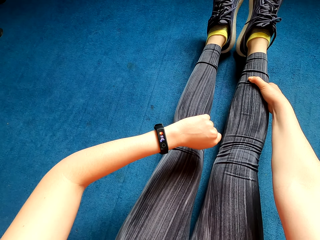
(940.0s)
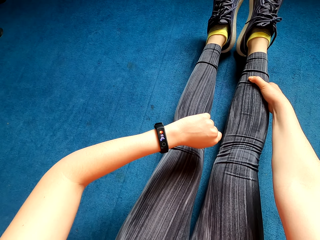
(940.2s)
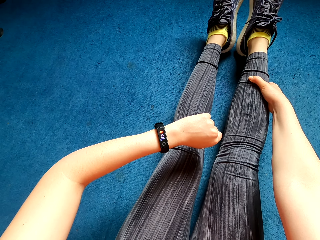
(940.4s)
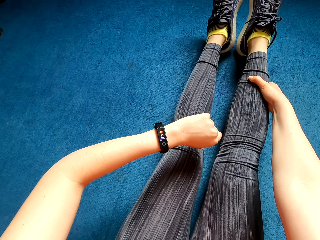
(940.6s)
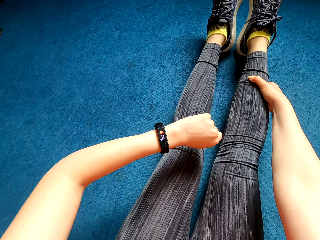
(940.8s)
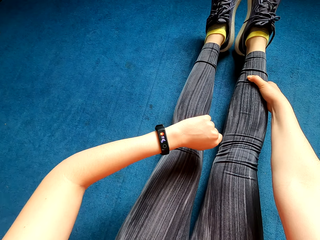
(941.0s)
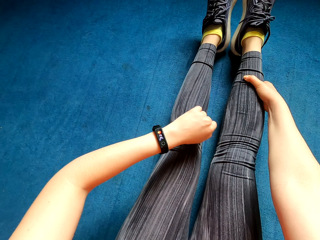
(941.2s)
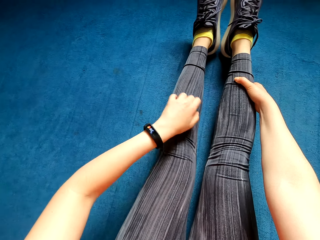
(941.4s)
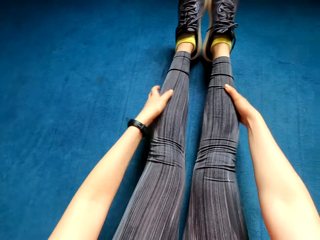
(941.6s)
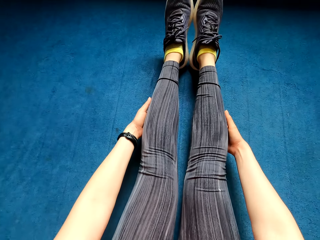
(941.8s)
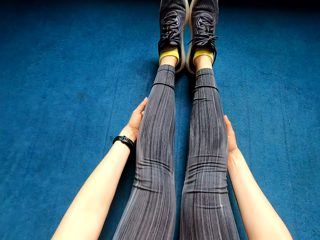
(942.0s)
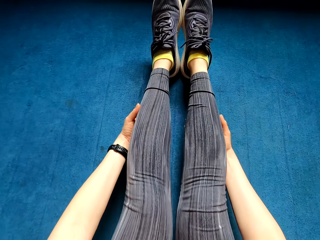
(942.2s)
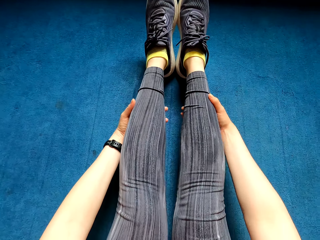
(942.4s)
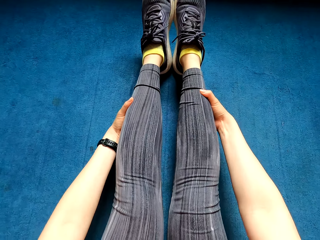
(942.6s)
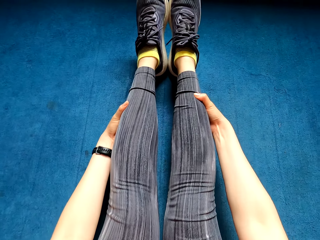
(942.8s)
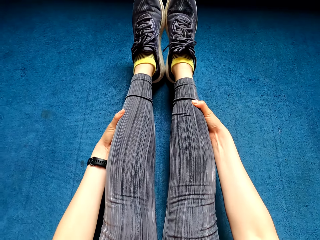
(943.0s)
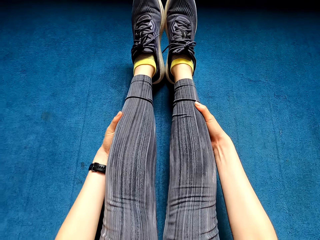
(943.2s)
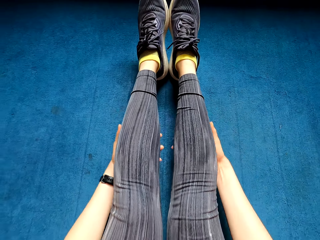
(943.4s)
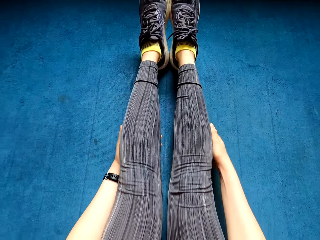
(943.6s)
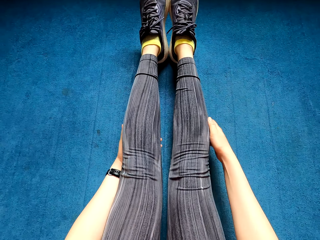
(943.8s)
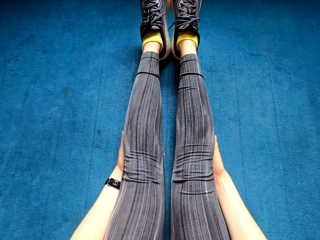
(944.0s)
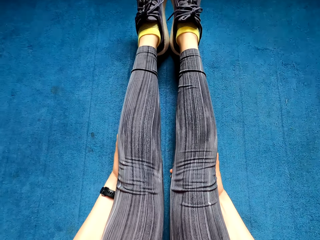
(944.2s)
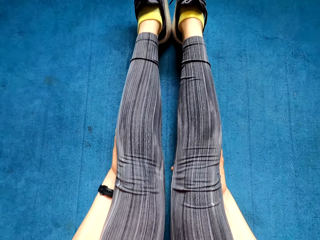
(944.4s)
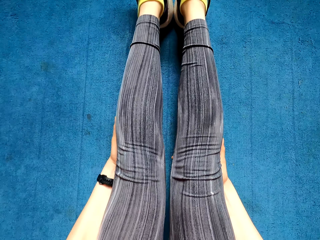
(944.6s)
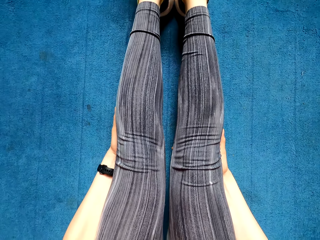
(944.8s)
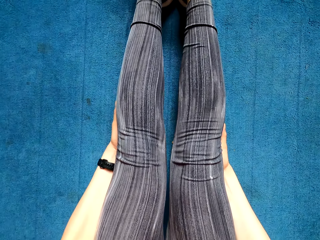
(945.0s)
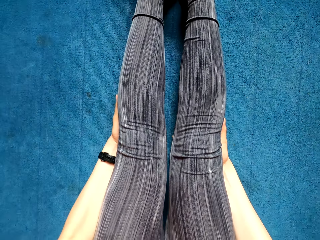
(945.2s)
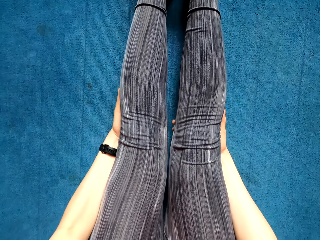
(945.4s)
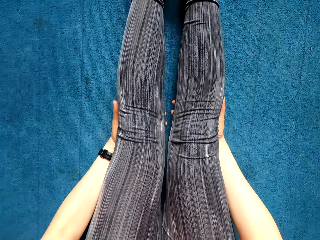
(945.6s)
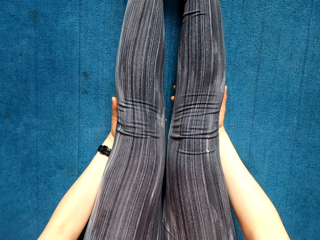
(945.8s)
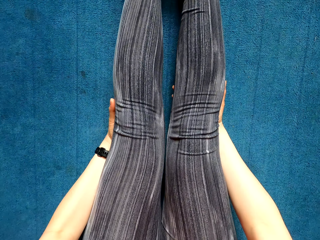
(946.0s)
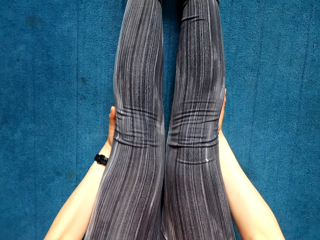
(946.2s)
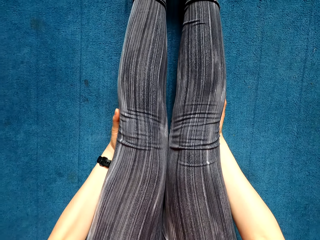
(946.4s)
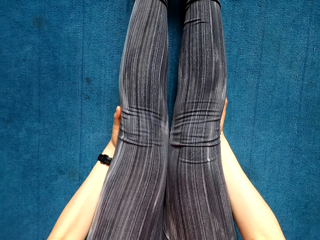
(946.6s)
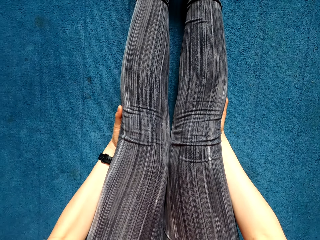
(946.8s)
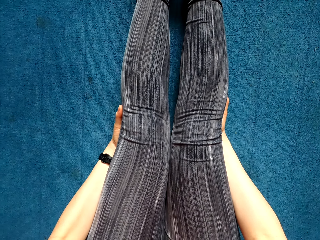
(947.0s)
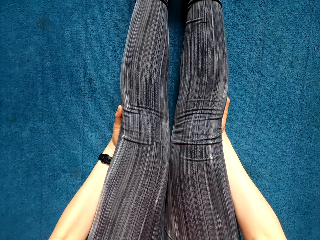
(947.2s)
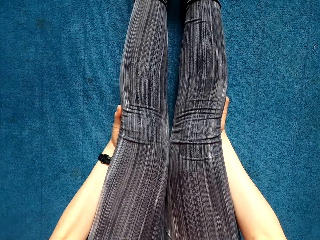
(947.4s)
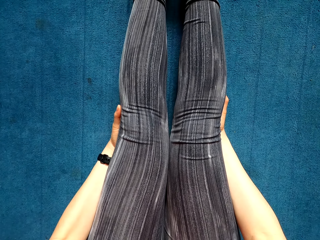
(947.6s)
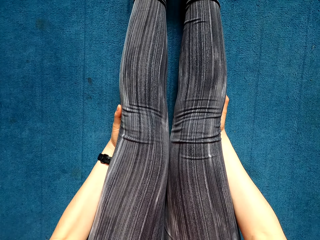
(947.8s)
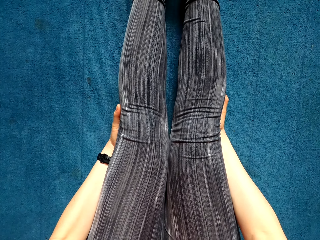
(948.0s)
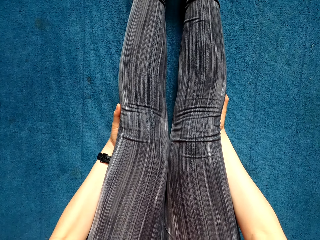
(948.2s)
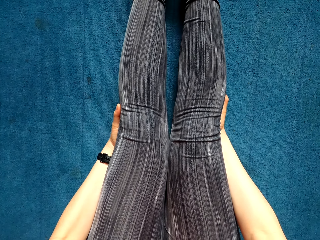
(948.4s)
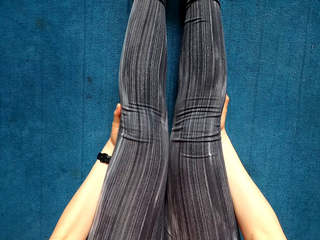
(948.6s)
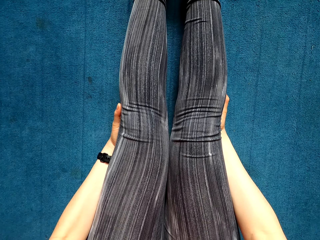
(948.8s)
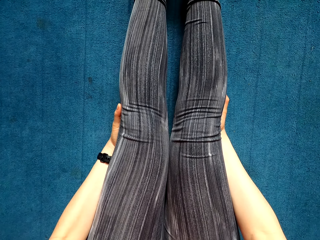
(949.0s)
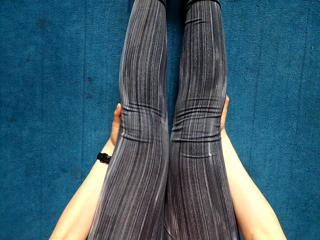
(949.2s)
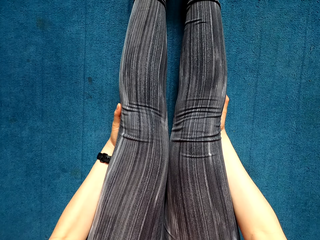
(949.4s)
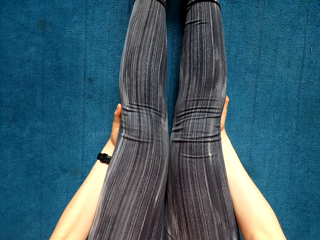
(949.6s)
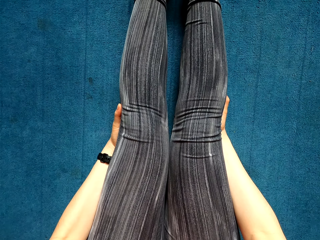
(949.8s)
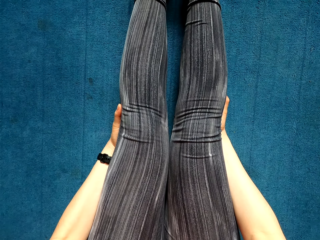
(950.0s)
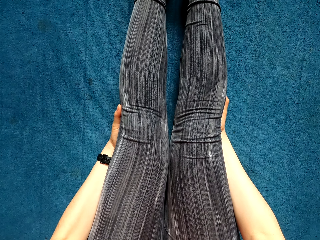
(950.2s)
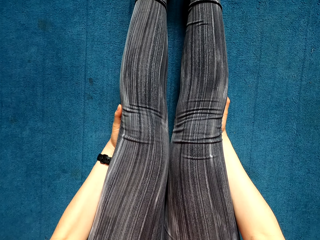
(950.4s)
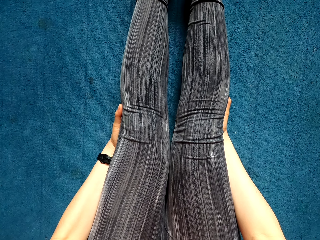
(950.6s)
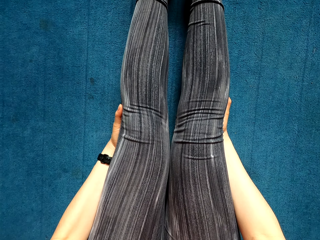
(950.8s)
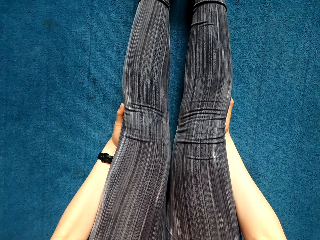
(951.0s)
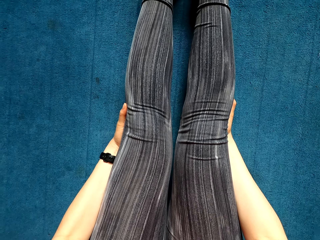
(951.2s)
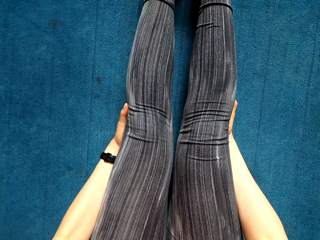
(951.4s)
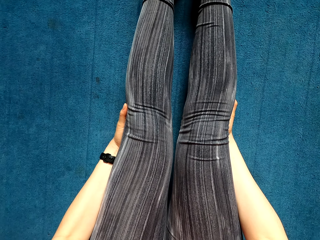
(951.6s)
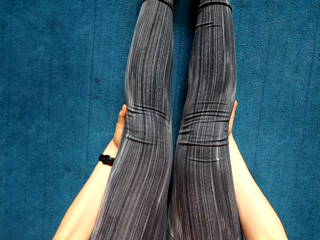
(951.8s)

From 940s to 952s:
The camera wearer holds her legs with her hands. She holds her knees with both hands.

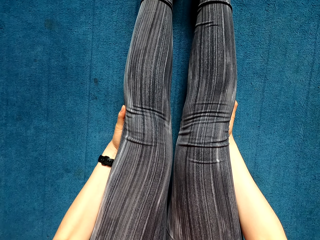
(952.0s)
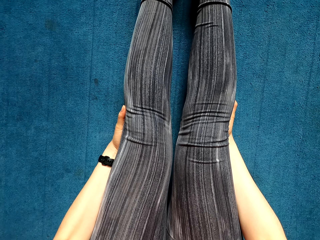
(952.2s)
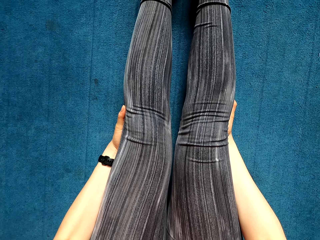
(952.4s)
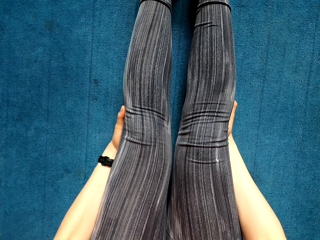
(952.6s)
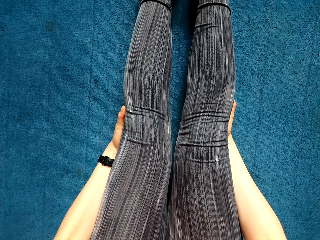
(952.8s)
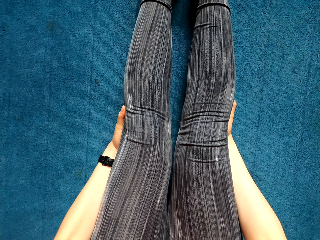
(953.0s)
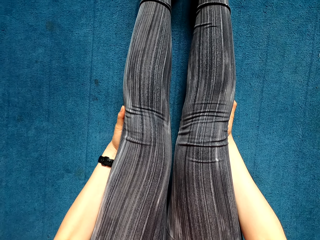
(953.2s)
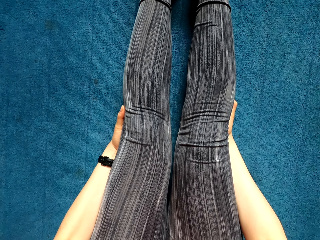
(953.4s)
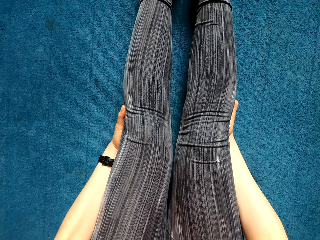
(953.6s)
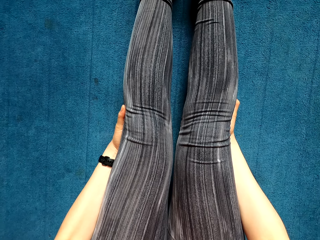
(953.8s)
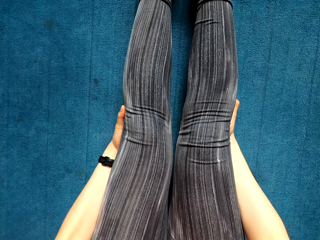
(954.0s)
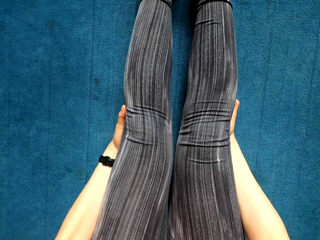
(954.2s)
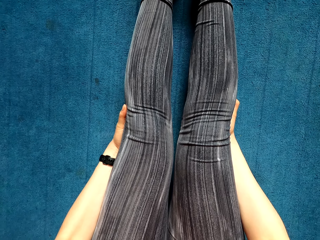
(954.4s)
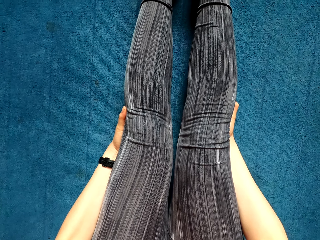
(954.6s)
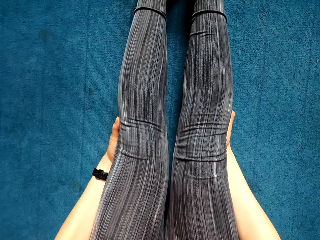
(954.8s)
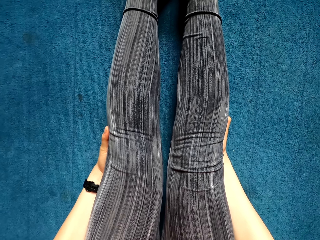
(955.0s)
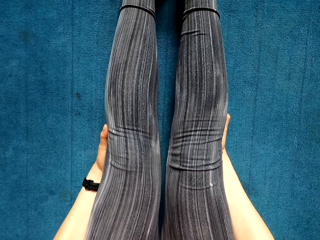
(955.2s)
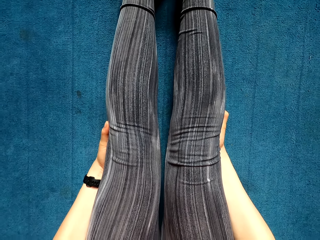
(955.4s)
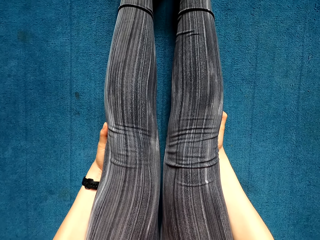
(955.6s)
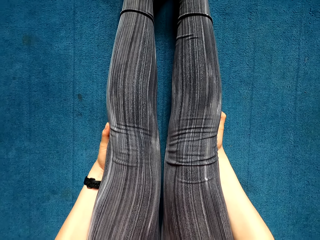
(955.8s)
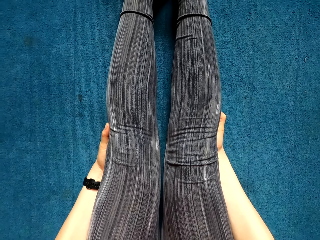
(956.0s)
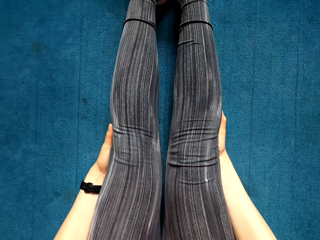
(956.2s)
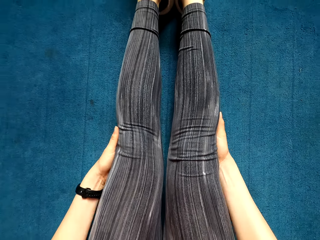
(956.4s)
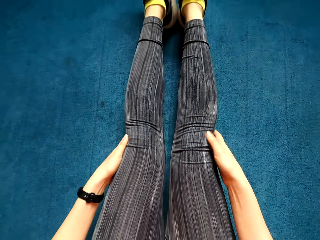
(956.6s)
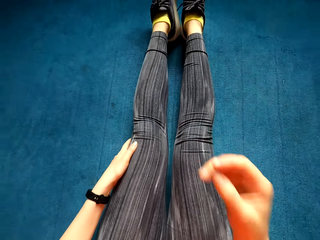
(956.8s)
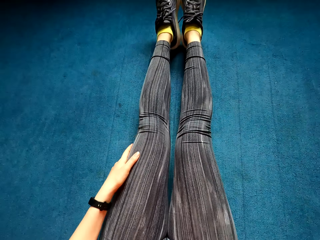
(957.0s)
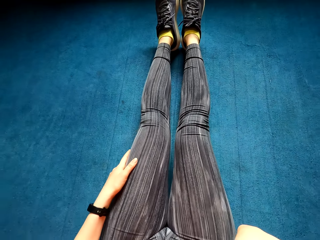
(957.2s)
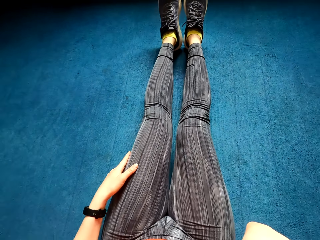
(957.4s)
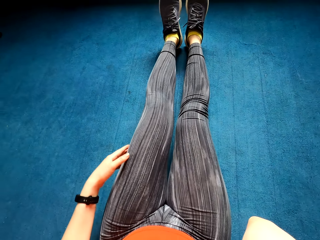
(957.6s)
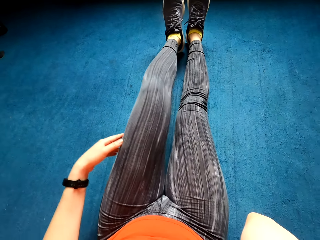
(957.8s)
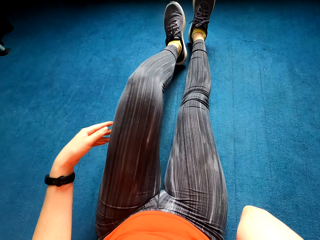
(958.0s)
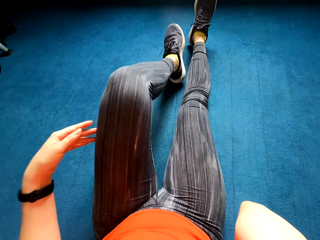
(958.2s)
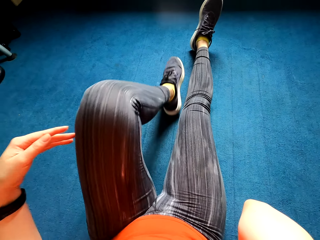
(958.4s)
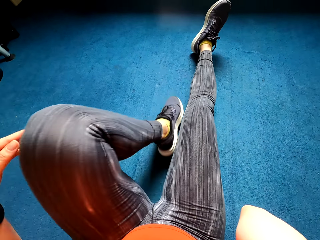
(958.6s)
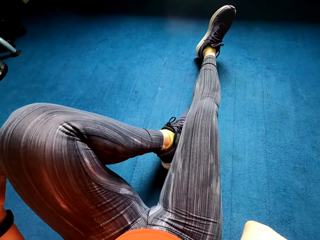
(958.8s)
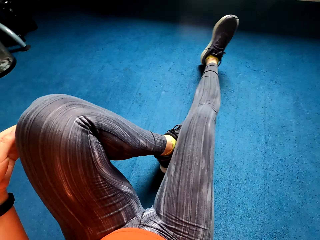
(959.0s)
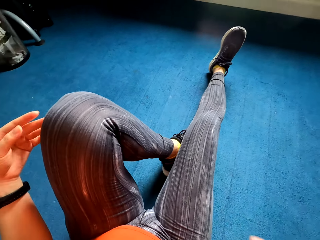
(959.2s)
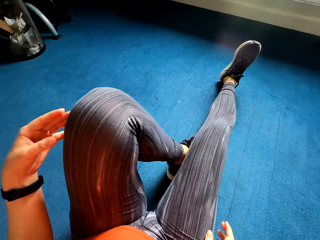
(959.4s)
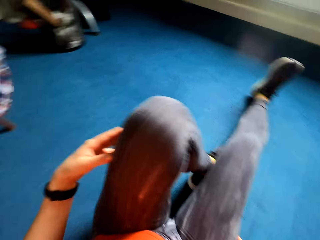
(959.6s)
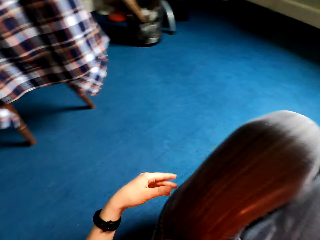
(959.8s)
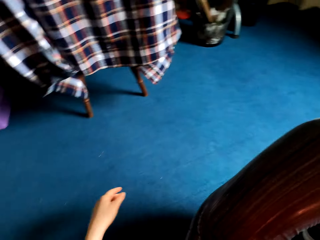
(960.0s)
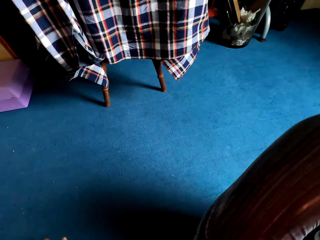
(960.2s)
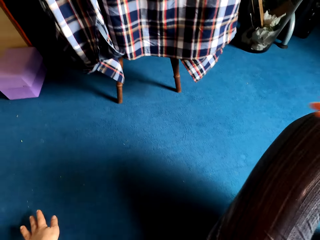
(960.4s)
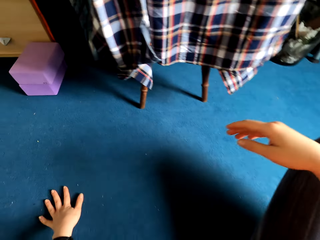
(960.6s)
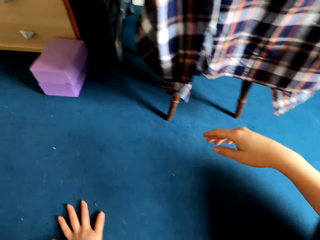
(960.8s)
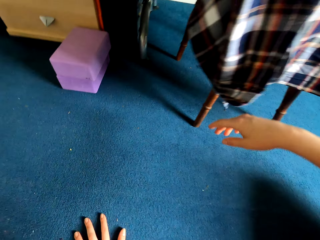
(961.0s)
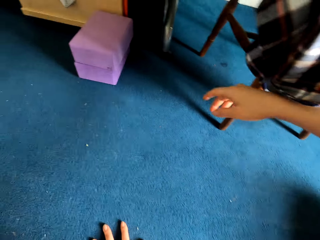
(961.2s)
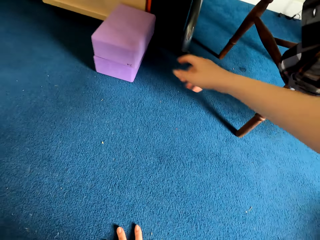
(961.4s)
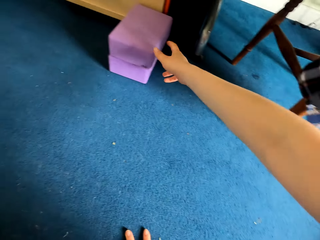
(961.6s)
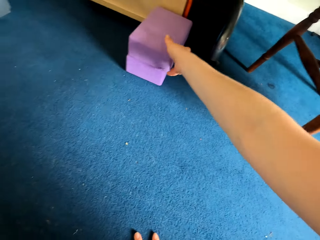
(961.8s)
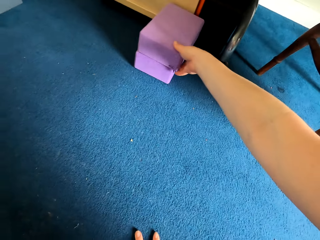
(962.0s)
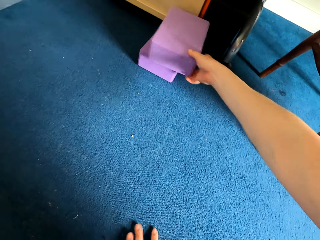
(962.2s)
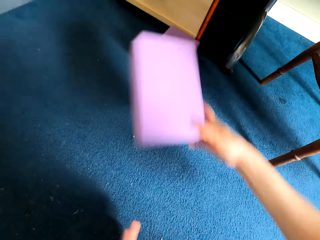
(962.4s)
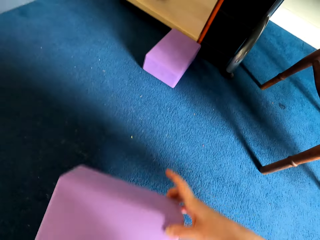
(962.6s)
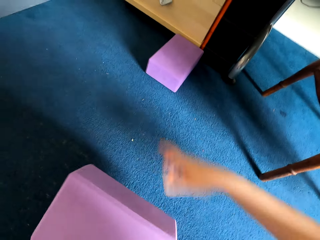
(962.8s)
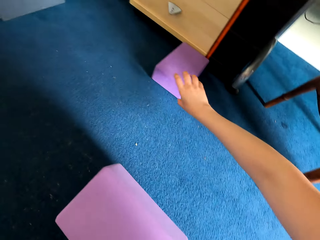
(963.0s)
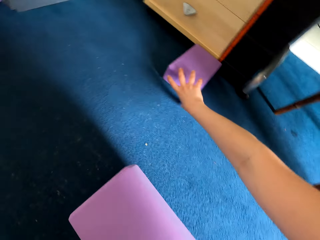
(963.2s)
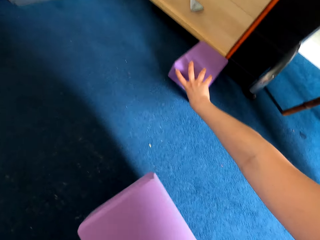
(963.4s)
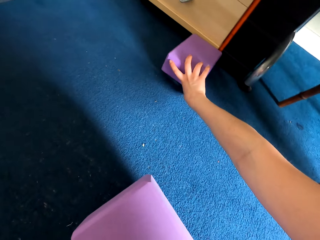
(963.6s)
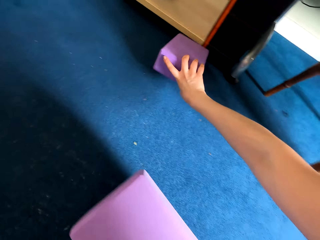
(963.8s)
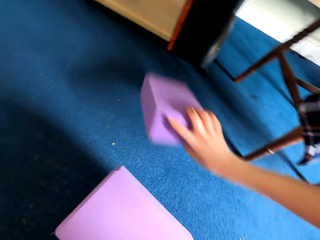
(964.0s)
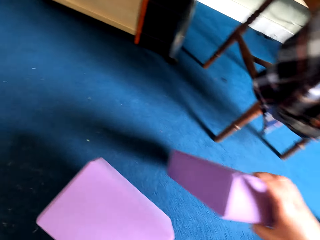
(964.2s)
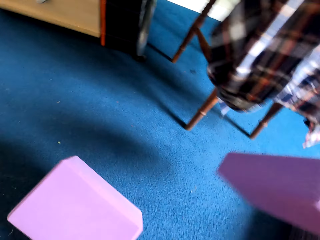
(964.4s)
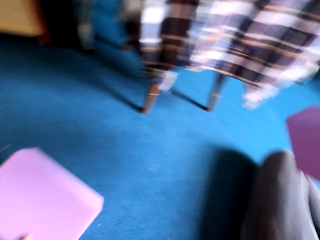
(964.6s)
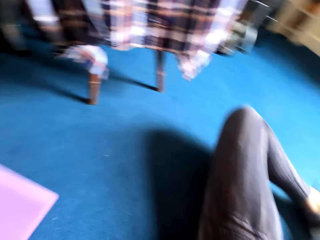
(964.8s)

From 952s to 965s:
The camera wearer holds her face. She holds her camera. She folds her legs. She picks up two sponges or blocks from the floor.
